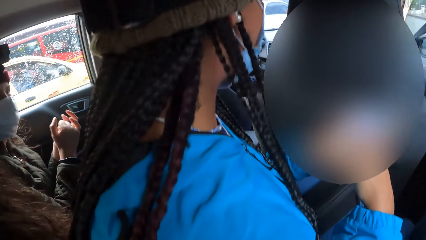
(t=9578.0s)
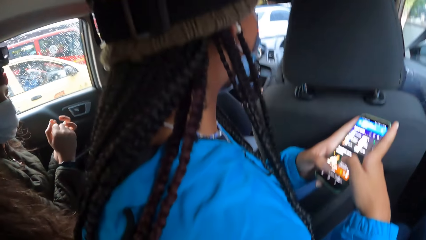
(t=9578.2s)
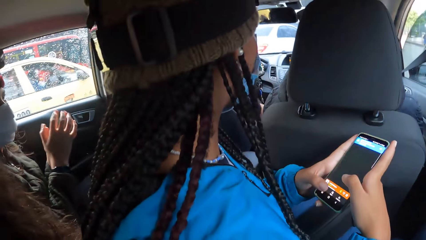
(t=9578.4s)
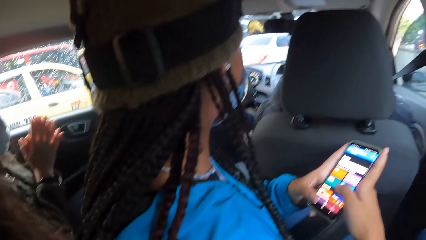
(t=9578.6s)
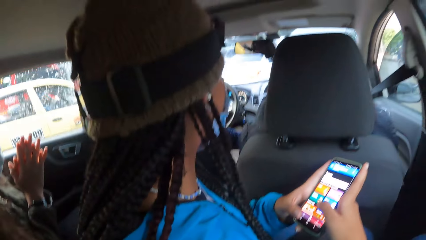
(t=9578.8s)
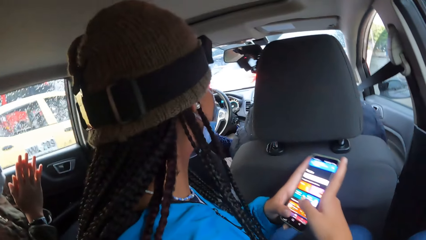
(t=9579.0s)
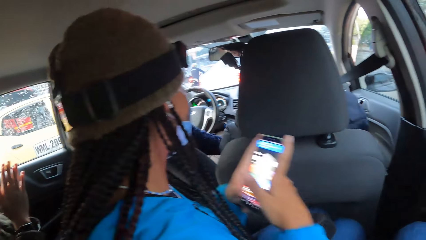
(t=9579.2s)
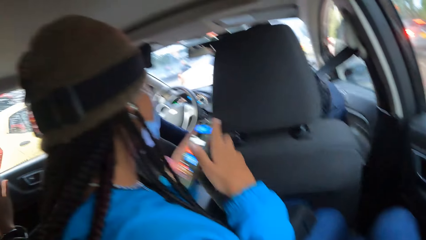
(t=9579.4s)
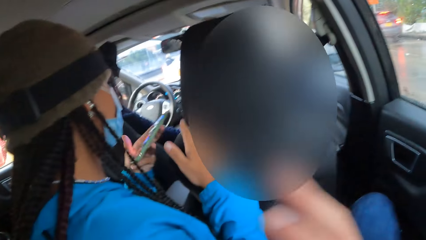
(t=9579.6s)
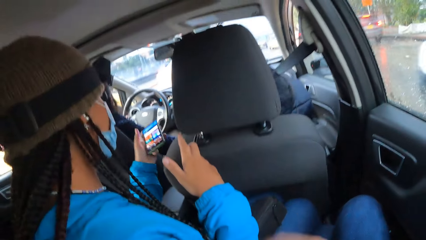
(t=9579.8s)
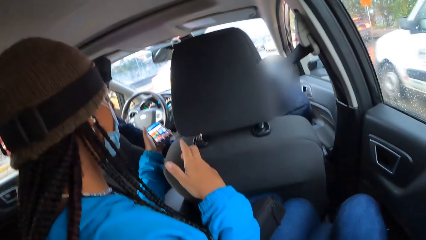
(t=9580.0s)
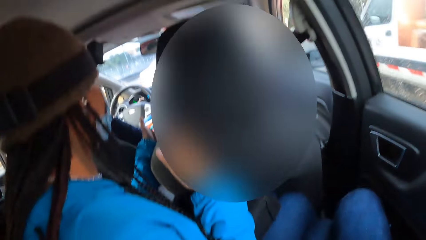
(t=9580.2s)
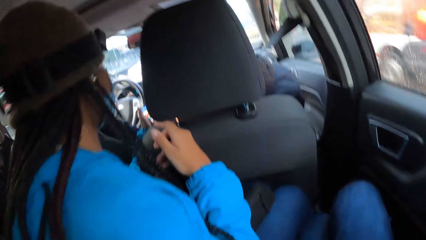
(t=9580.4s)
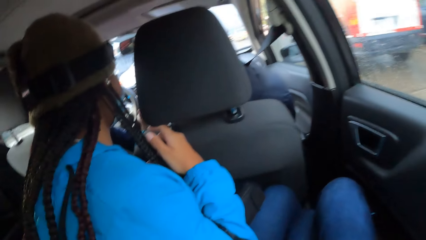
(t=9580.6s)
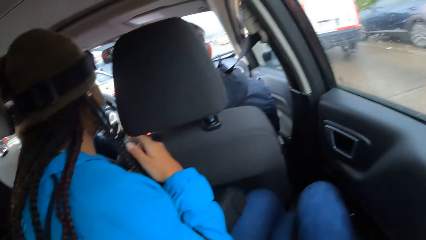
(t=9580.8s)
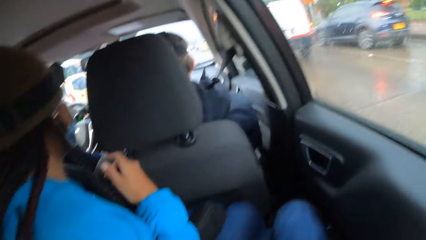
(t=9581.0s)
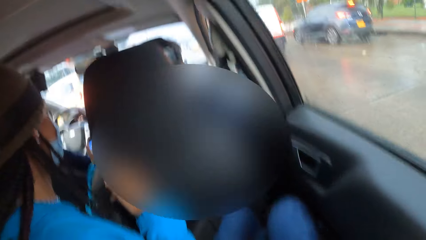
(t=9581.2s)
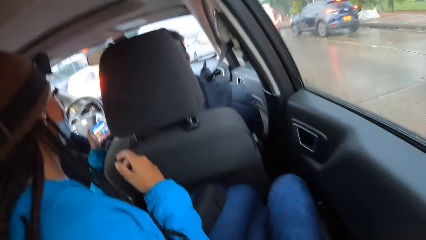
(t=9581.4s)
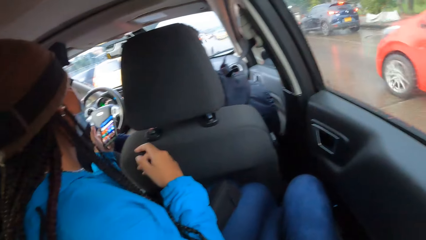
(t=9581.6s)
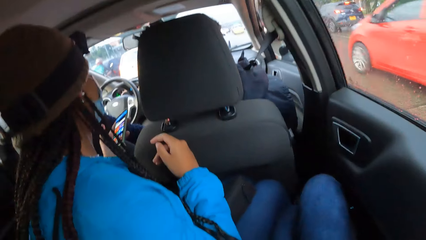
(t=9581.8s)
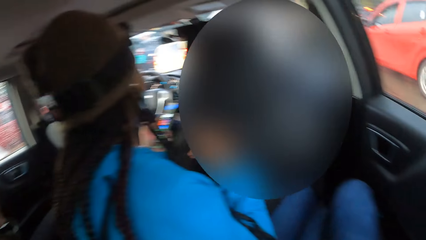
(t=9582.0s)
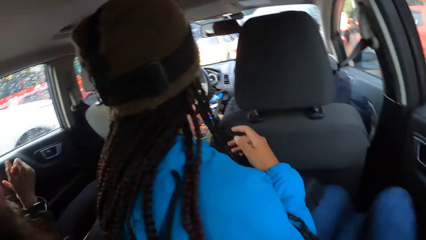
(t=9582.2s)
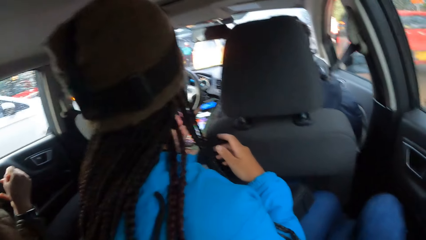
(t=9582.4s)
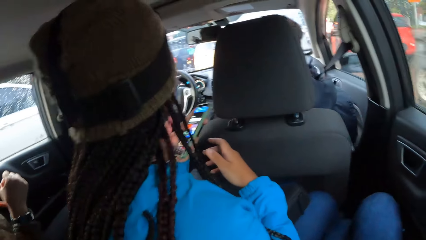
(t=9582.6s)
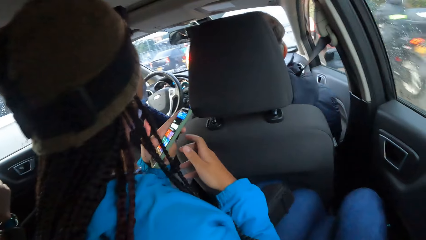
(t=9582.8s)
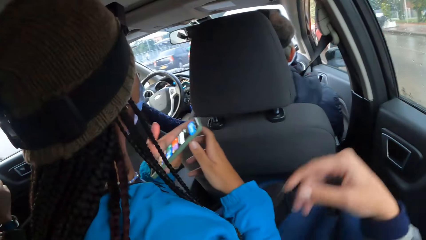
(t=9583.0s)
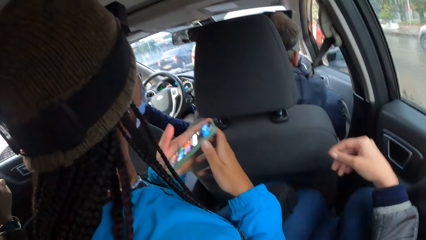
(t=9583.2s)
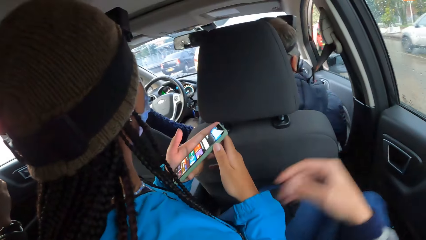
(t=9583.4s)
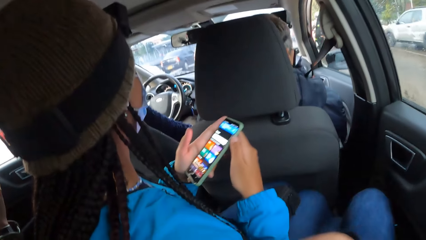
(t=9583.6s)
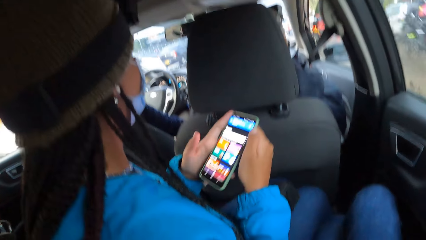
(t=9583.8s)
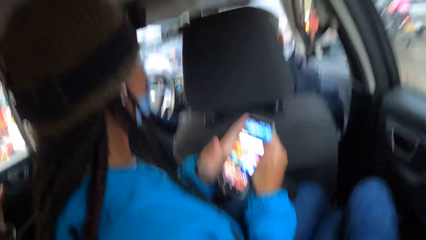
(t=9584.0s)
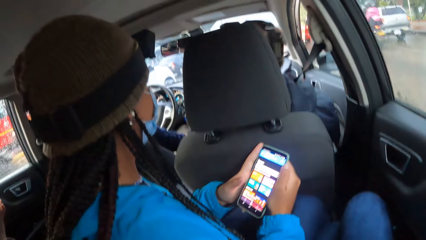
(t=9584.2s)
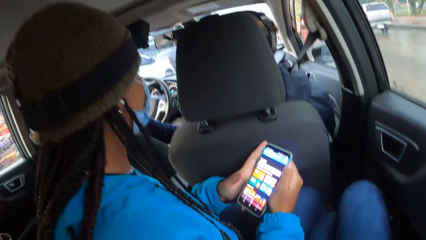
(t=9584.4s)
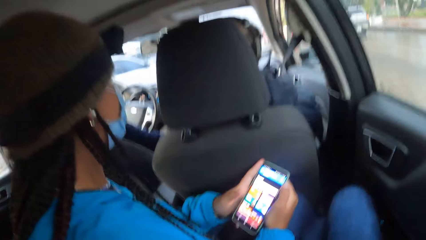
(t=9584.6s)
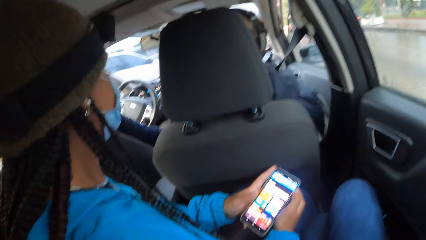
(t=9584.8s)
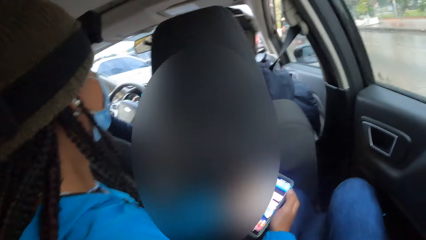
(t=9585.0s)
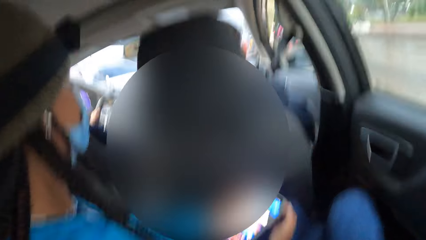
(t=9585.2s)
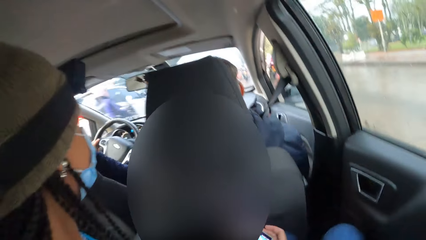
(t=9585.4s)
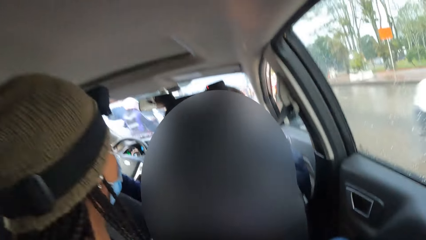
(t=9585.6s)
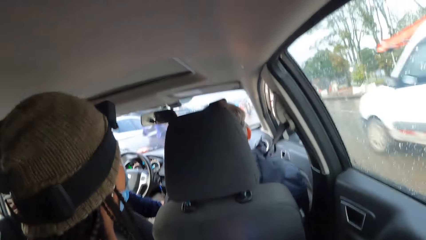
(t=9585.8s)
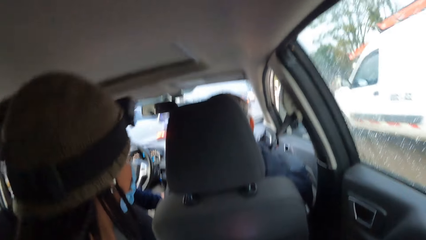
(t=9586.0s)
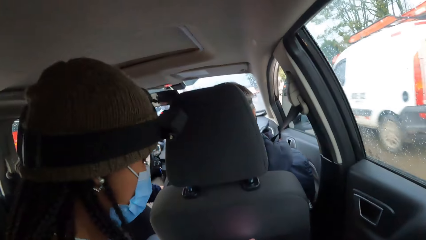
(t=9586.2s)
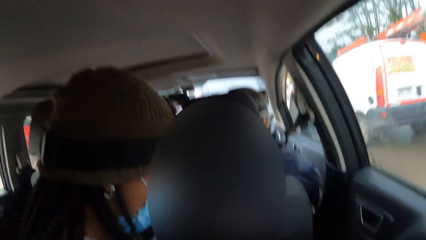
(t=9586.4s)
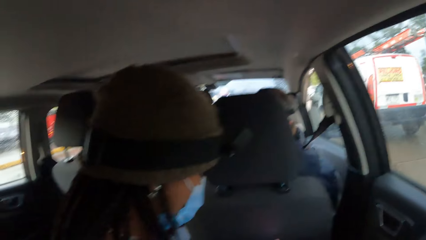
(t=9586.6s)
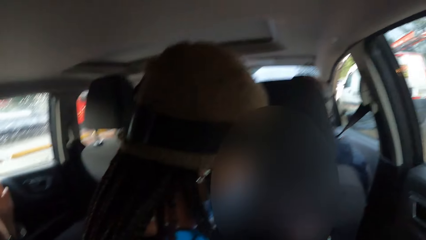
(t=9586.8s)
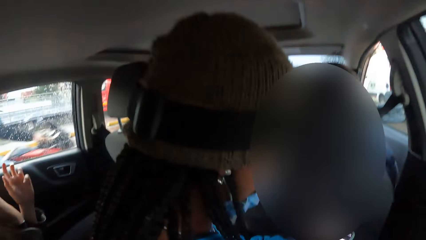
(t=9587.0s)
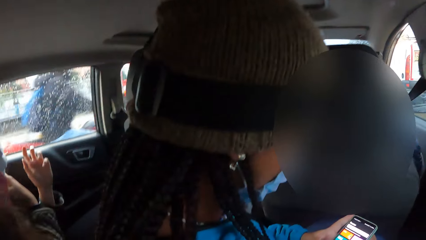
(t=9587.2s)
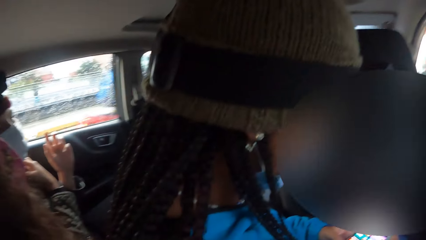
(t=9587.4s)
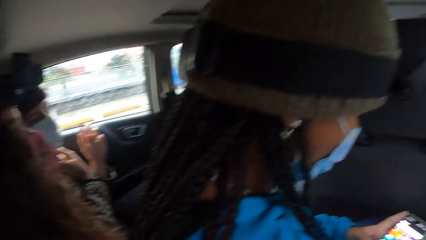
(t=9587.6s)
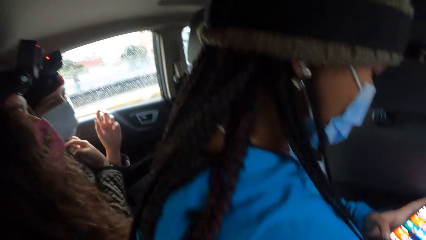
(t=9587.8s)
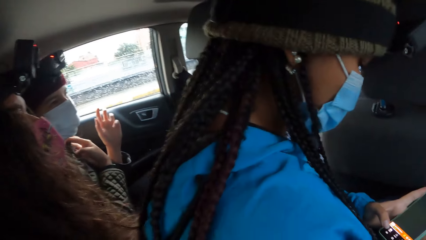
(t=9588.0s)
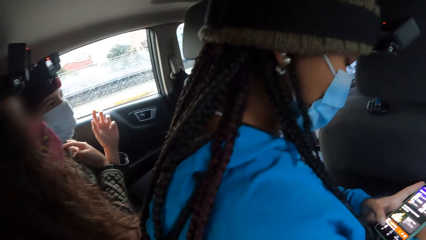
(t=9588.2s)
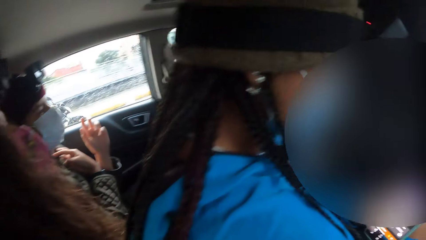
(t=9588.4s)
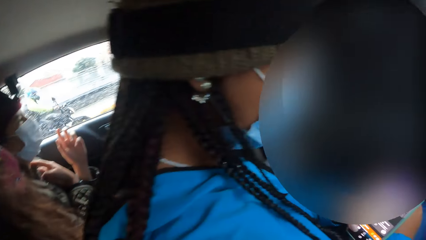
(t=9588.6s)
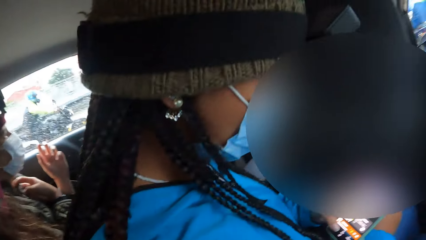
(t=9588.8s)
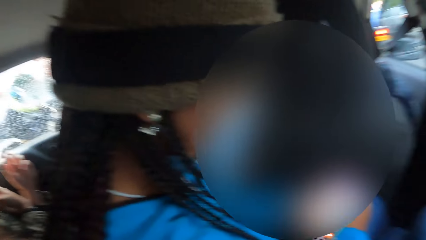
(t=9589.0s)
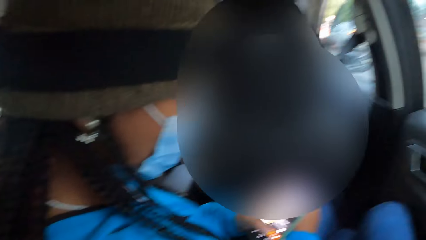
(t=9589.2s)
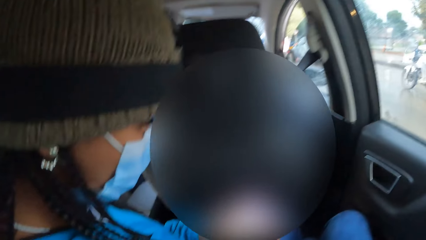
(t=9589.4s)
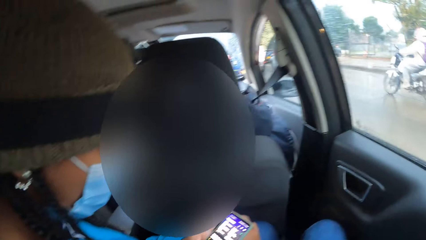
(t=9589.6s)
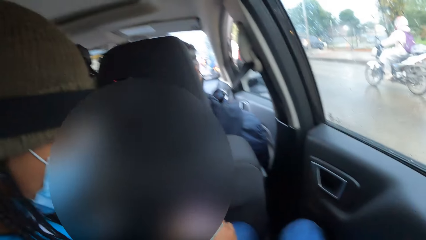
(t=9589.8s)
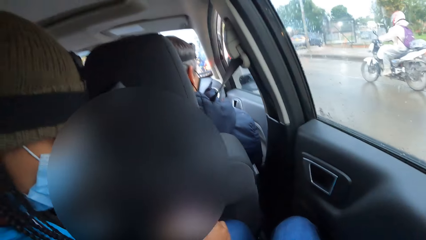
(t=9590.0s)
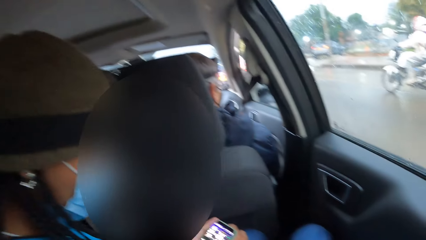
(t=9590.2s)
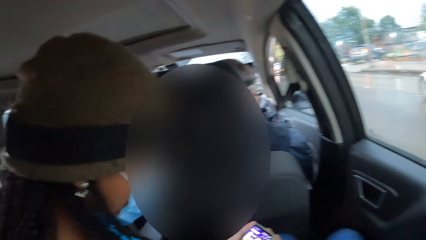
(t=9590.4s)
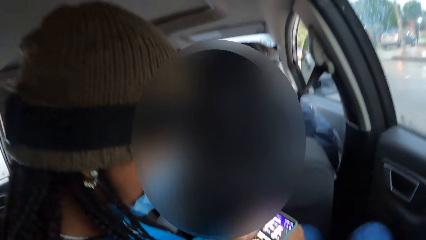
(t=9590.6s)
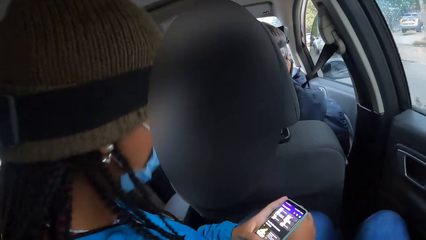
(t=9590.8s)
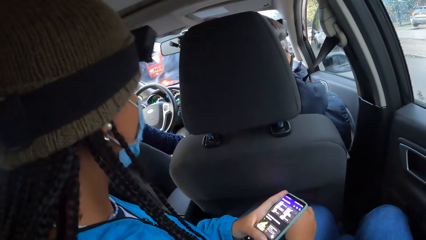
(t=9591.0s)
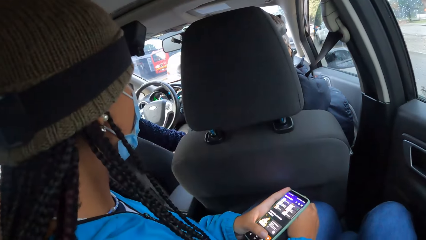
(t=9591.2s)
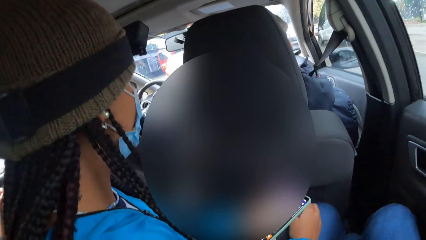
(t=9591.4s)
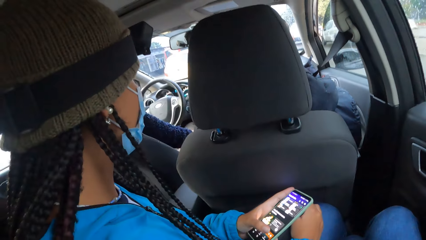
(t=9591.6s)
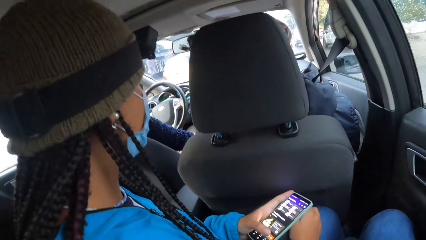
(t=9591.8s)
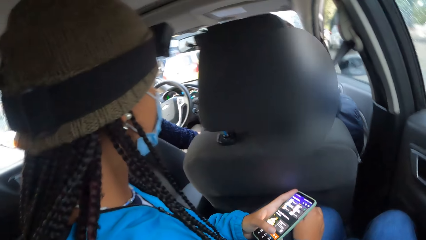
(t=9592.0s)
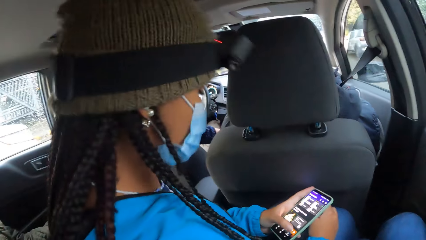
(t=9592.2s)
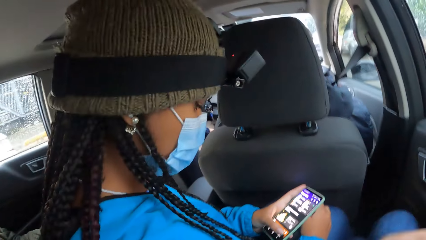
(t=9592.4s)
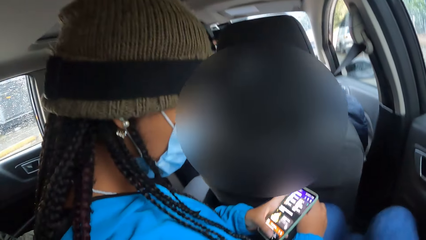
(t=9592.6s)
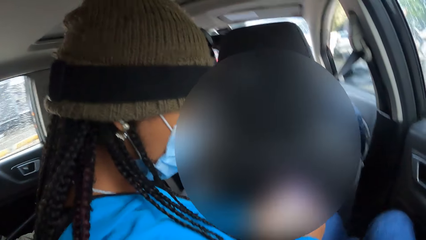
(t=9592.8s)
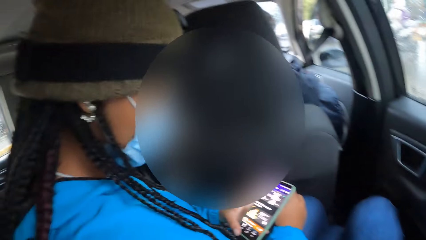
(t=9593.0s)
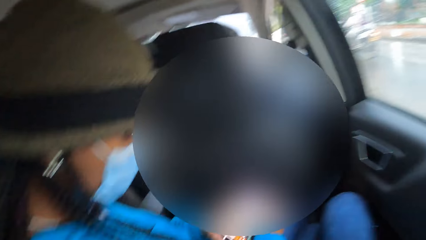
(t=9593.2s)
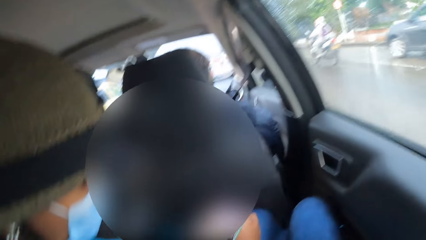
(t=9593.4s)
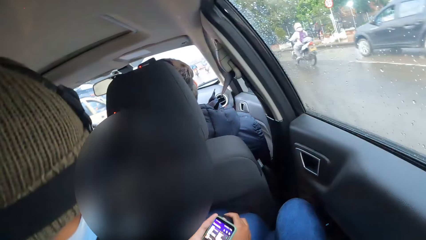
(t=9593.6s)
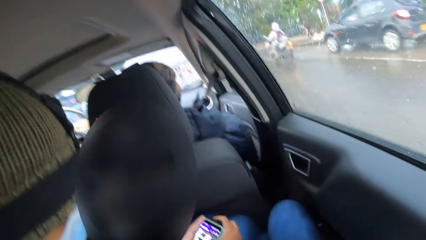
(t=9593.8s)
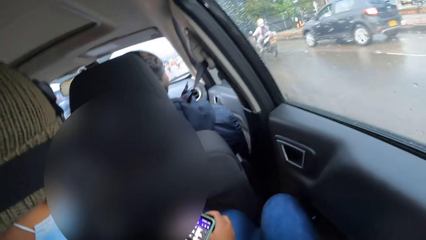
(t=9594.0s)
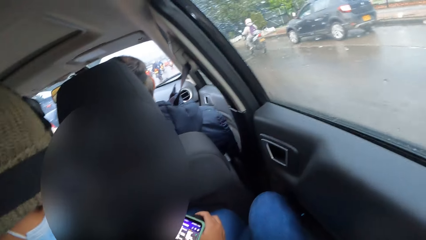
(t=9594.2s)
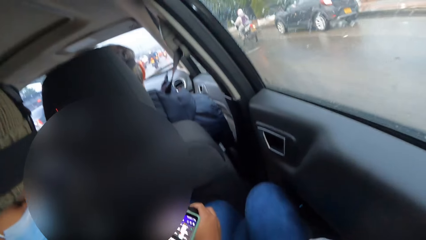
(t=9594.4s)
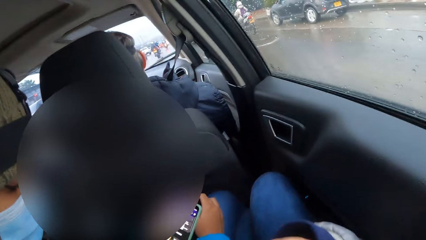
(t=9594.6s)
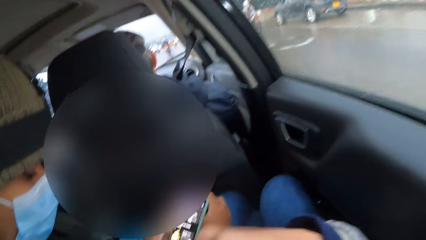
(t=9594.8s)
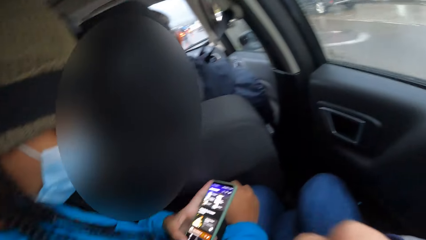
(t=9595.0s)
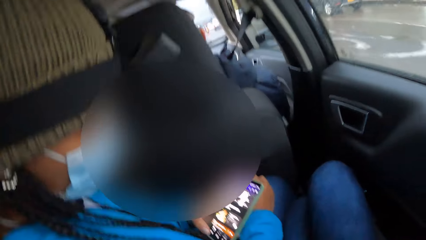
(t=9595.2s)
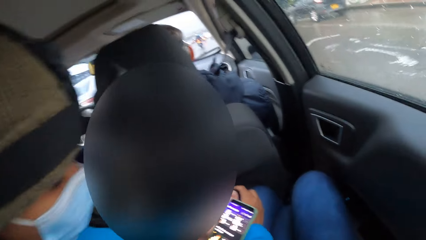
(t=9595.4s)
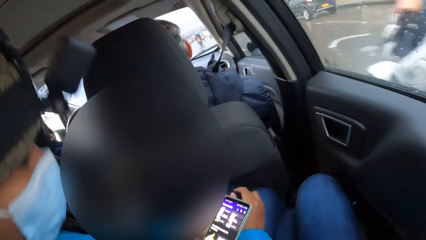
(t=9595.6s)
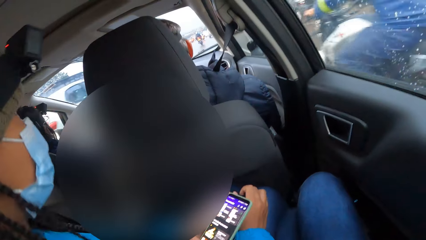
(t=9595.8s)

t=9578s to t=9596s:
A man scrolls the phone. A woman holds the phone with her left hand. The man gives another man the phone. The woman holds the phone with both hands. A third man talks to the first man. The first man scrolls the phone. The woman holds the phone with her left hand.
